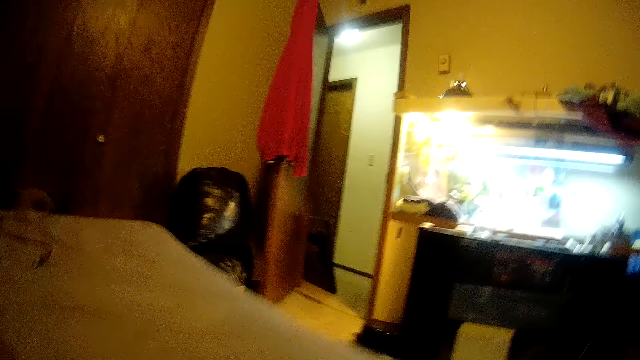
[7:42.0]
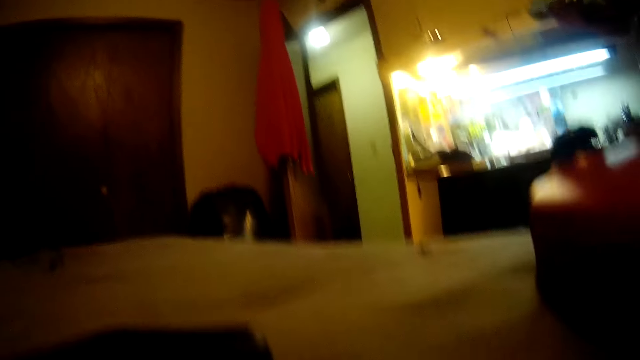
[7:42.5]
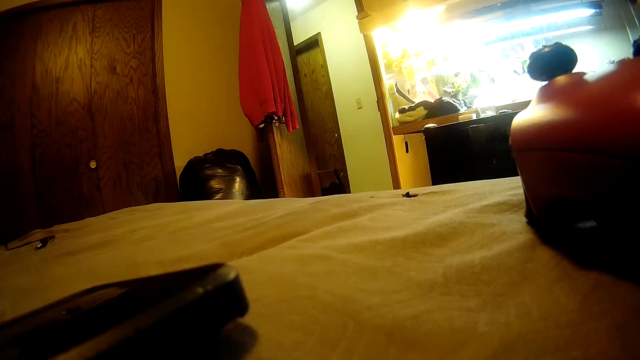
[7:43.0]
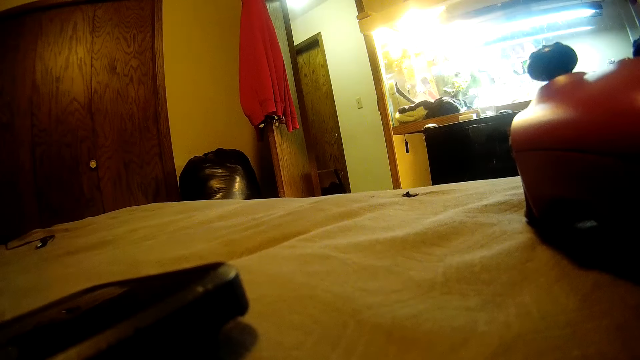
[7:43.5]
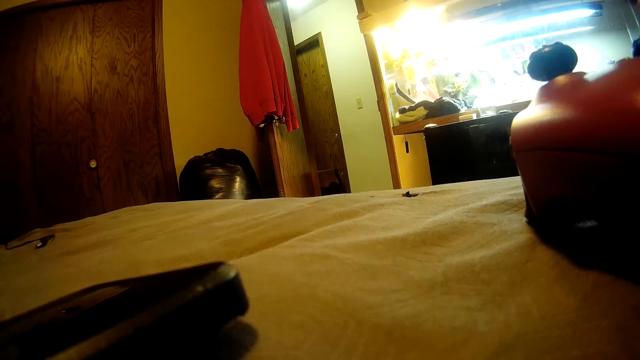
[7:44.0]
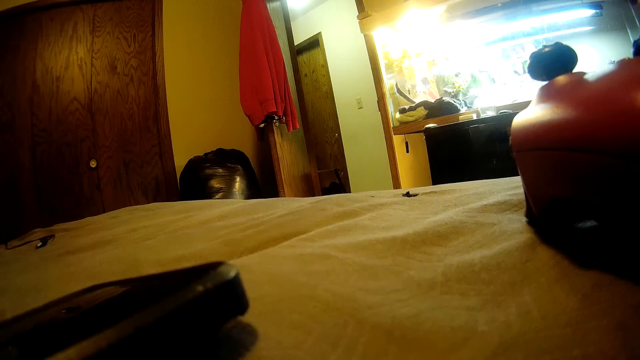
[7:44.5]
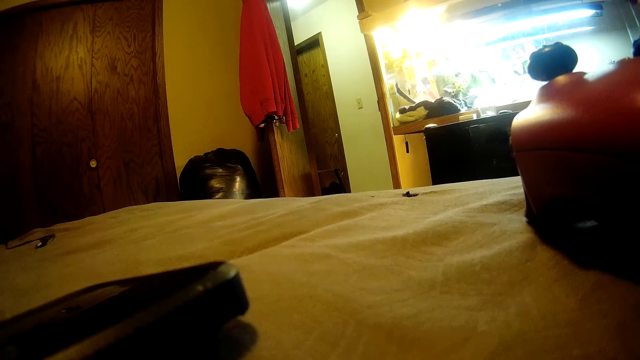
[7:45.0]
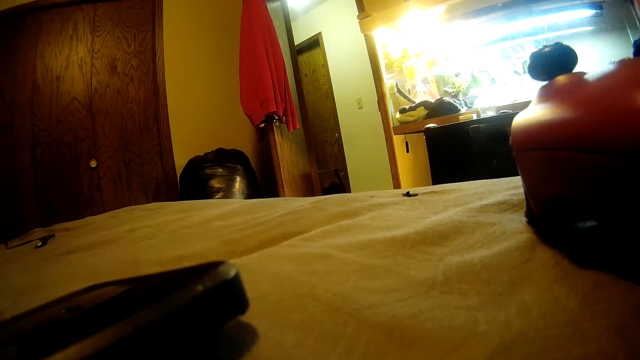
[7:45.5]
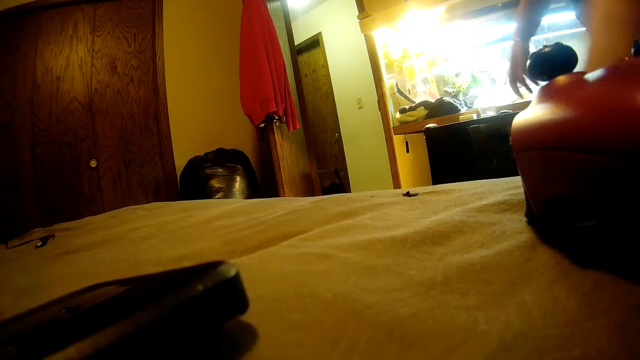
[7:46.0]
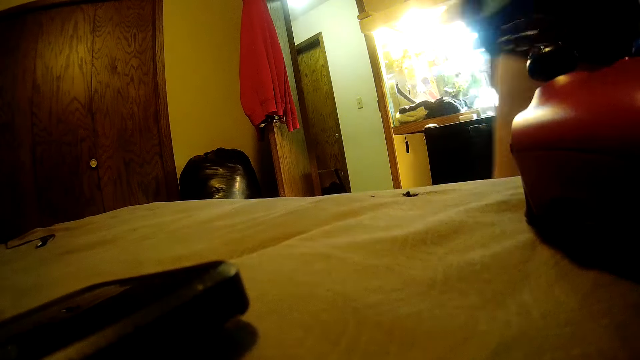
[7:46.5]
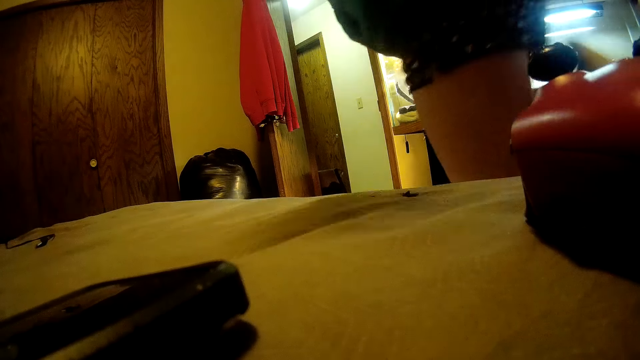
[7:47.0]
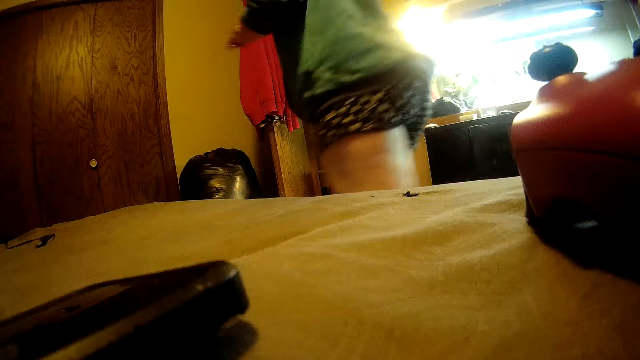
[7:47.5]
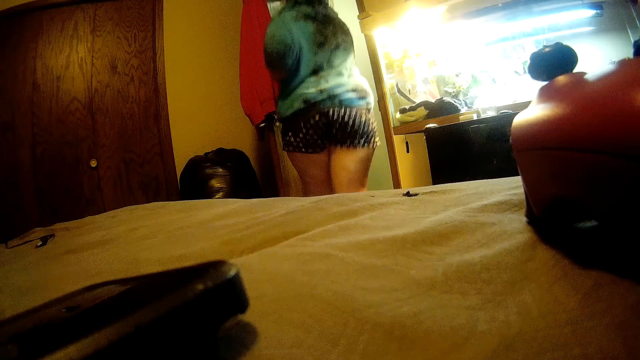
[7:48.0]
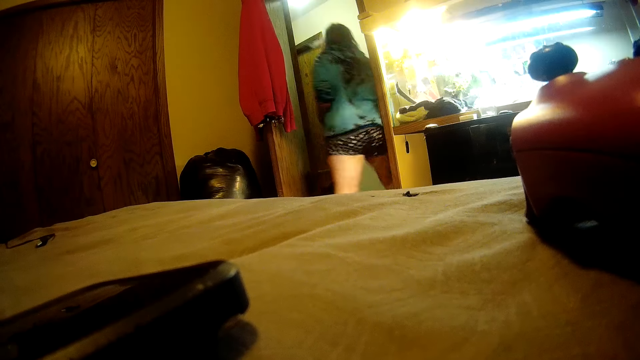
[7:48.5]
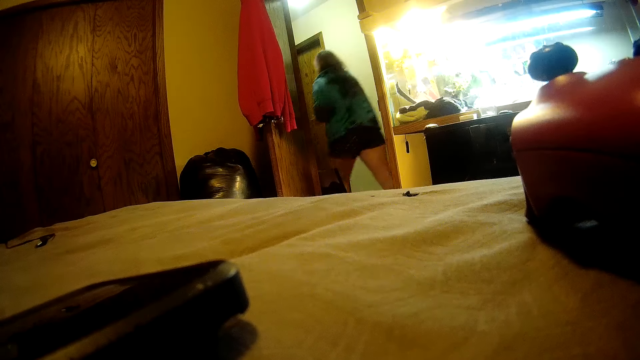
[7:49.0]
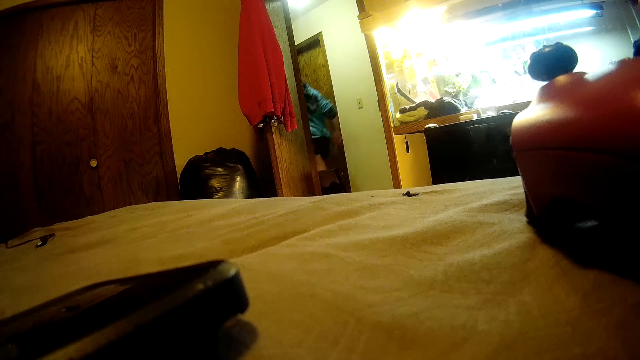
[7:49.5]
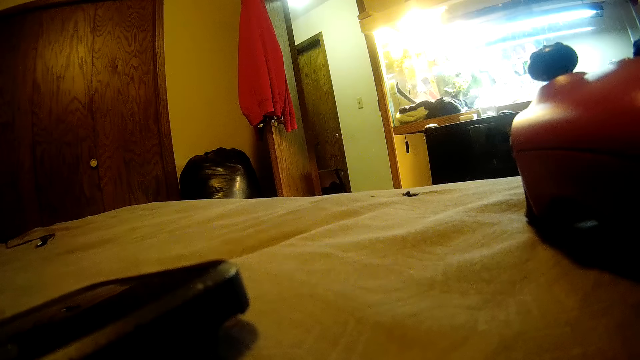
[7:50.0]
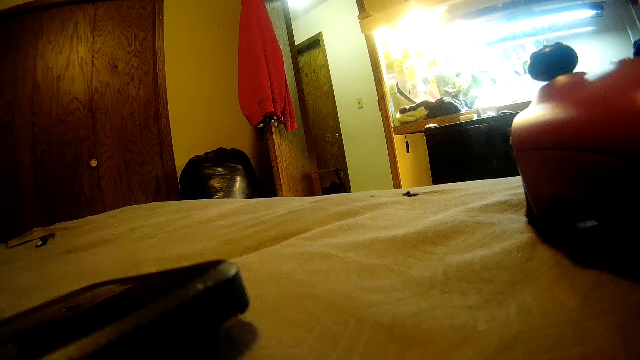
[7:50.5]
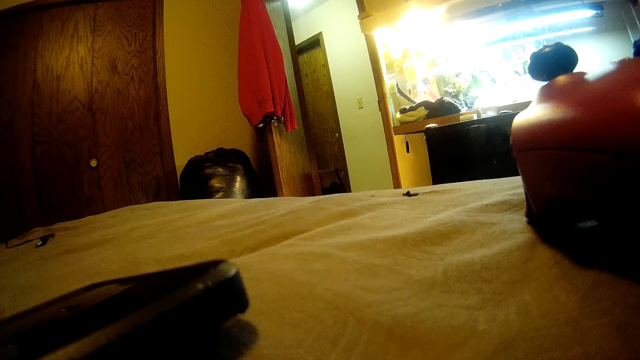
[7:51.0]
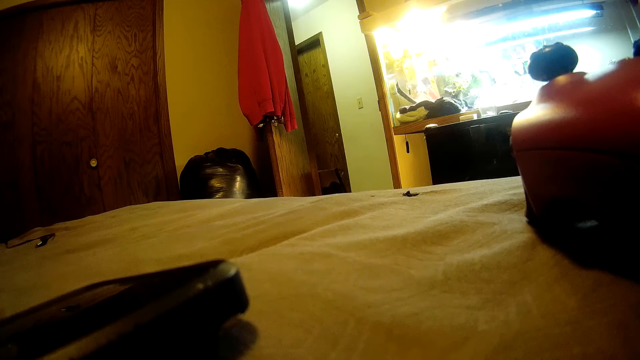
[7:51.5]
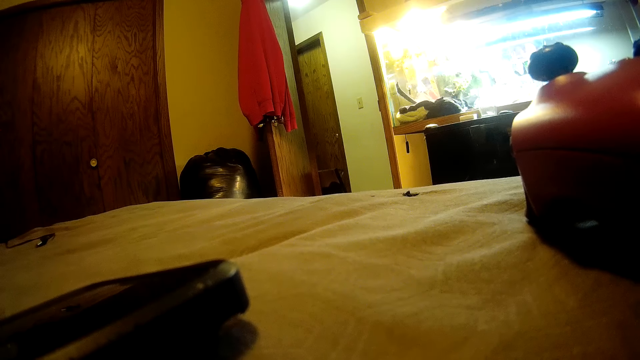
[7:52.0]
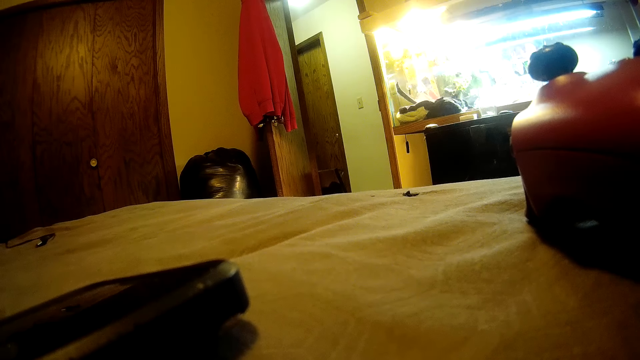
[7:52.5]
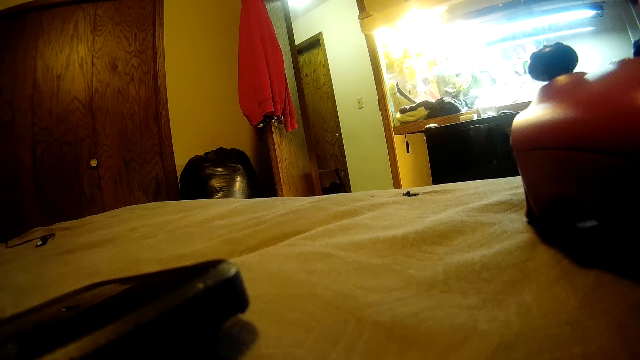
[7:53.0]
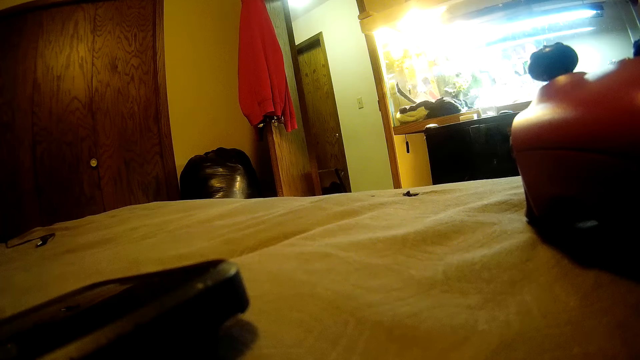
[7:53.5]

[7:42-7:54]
The camera wearer walks out of the living room.

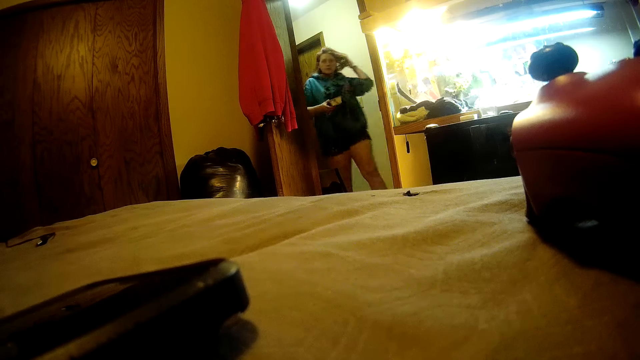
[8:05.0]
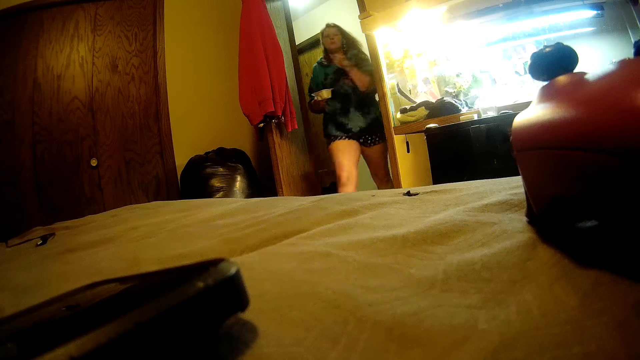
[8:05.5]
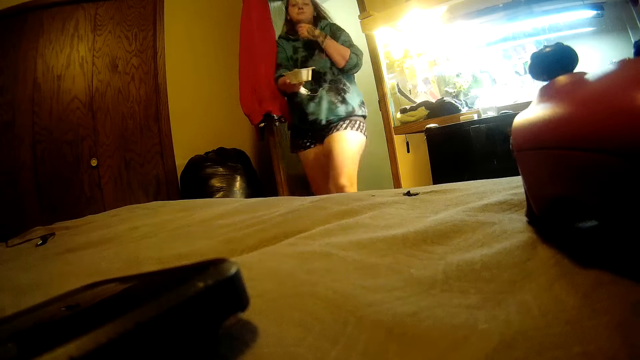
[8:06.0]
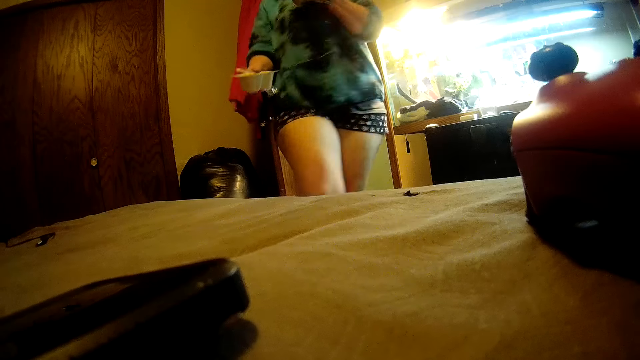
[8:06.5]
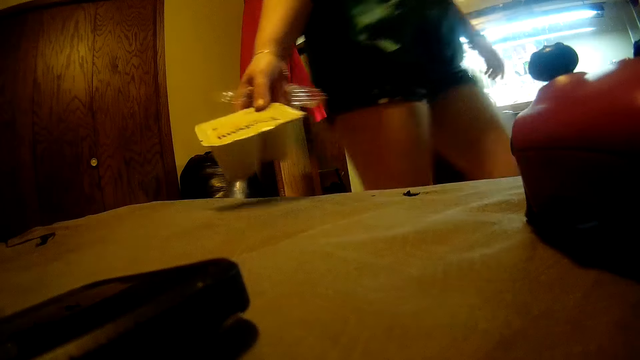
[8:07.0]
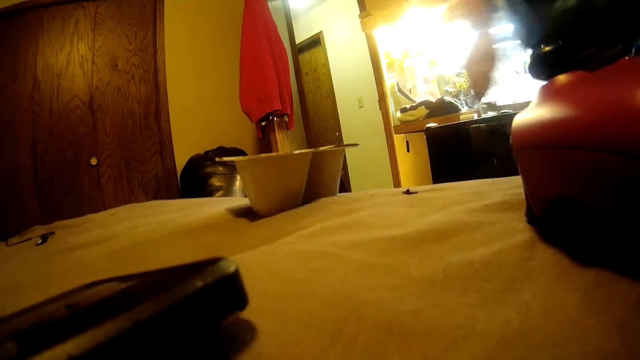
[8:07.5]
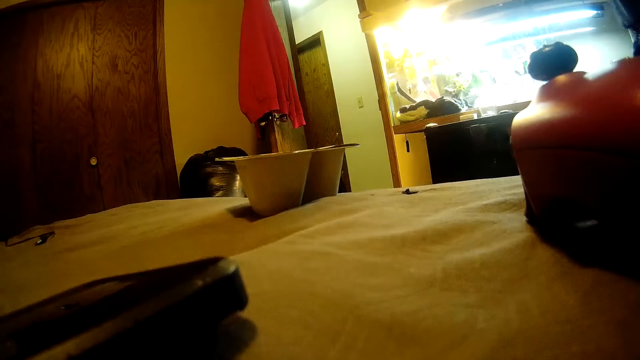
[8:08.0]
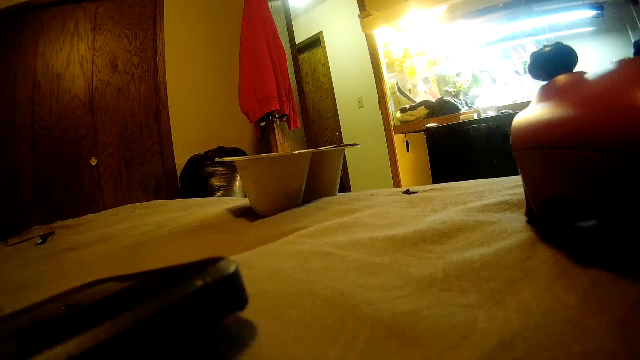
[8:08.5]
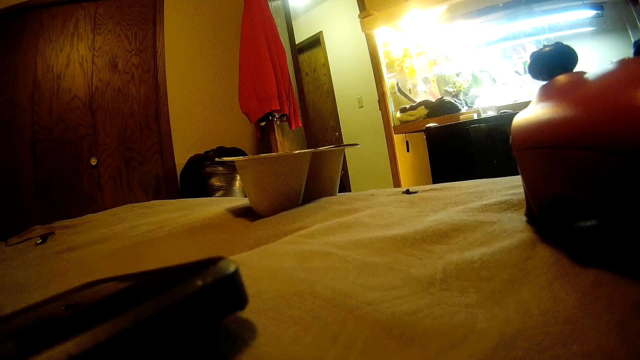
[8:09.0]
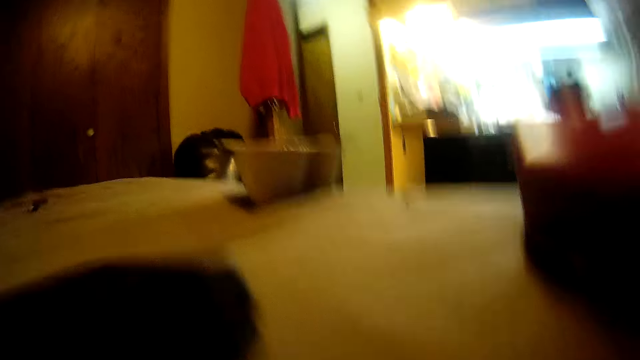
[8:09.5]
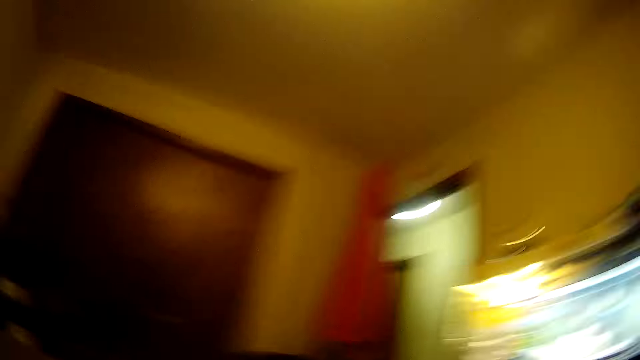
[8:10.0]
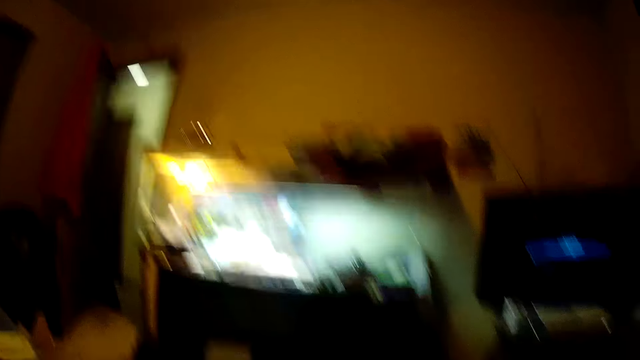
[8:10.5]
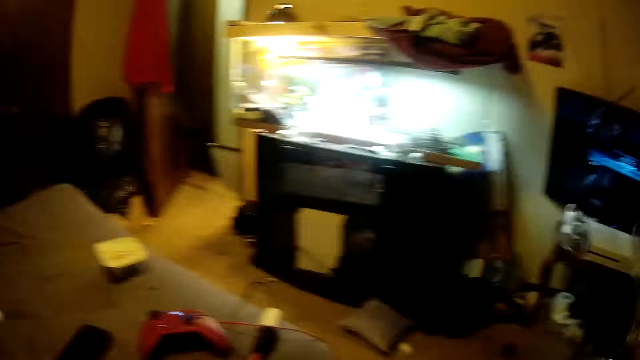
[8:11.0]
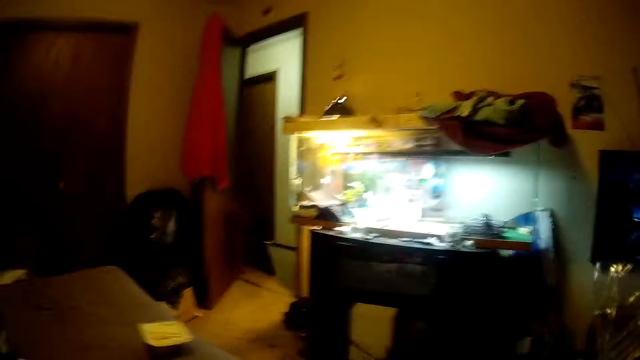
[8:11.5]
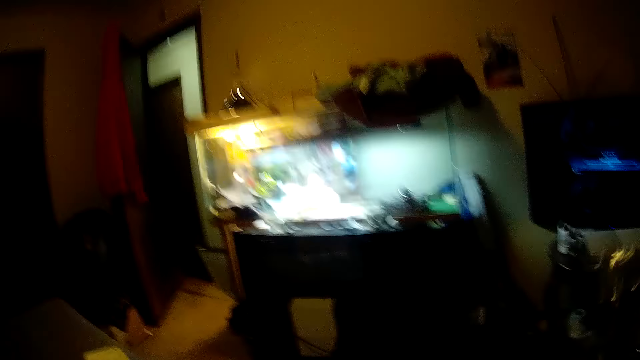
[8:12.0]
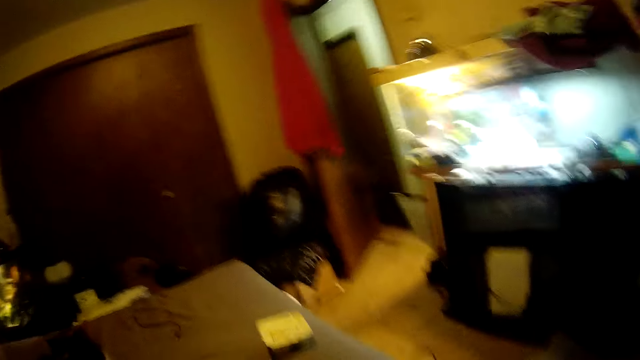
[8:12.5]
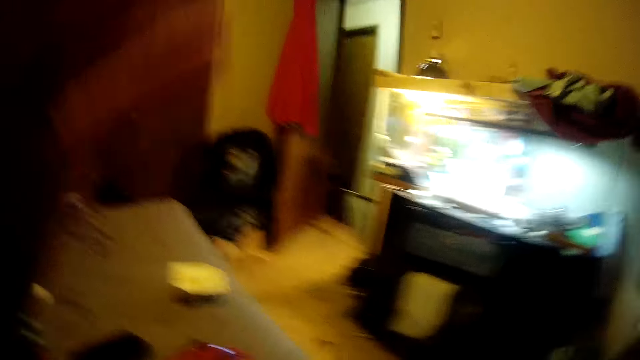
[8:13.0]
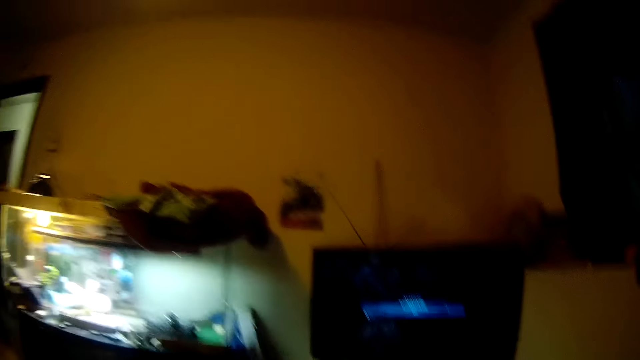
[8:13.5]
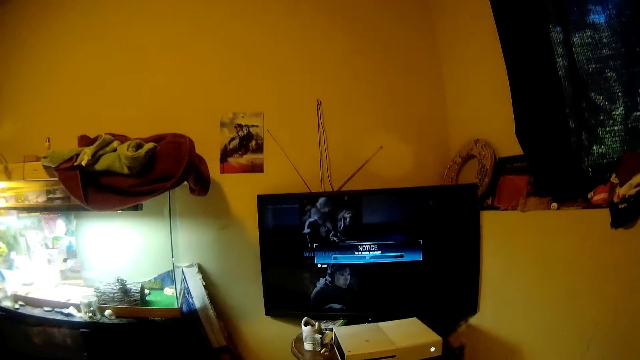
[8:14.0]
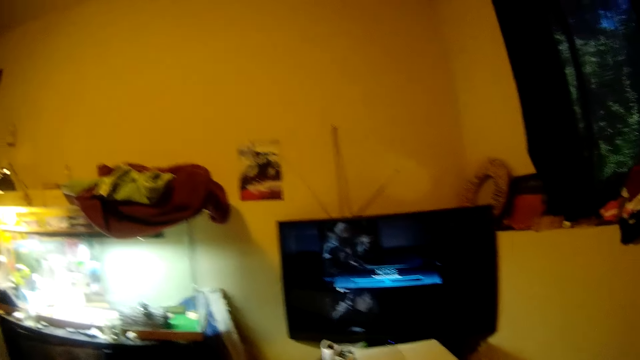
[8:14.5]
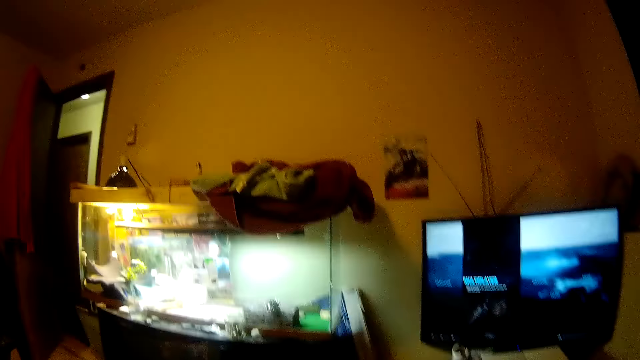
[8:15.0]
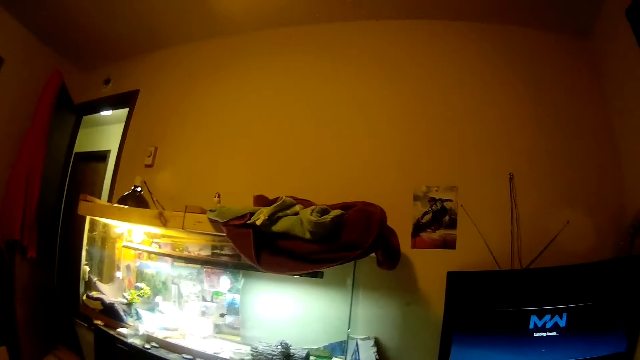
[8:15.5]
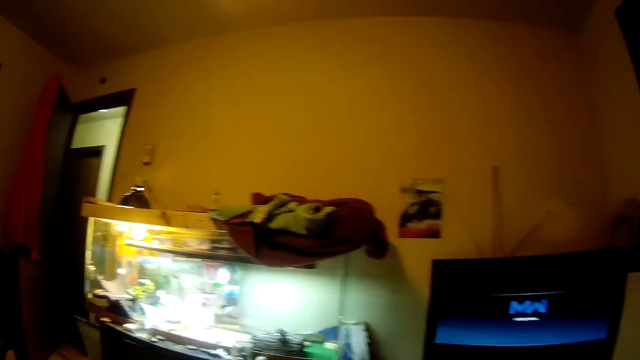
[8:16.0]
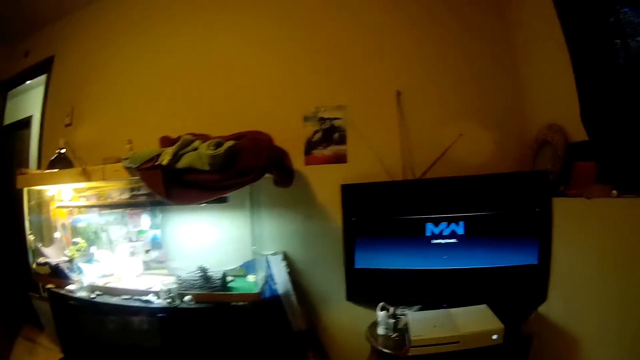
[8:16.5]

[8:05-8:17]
The camera wearer walks back into the living room. A person holds the plate. The camera wearer drops food on the chair. They adjust the camera. They talk.
